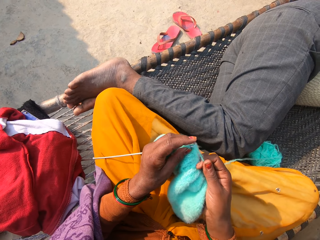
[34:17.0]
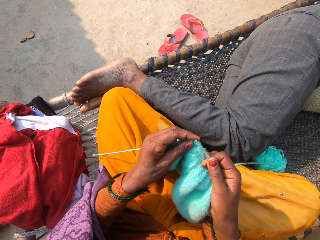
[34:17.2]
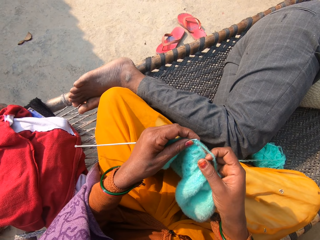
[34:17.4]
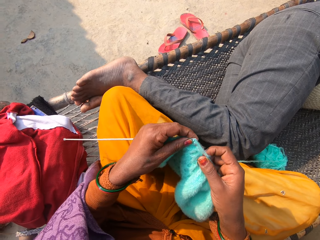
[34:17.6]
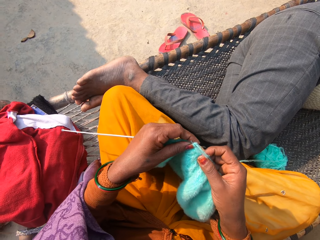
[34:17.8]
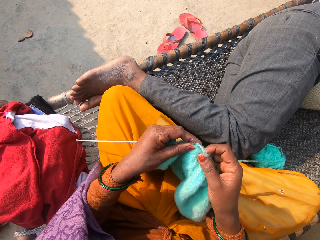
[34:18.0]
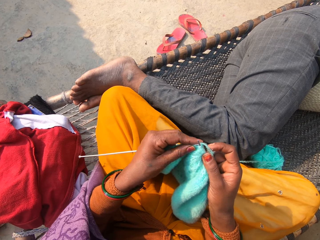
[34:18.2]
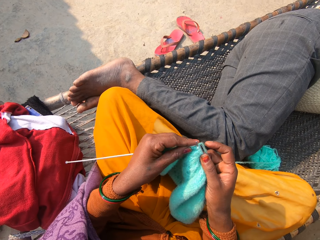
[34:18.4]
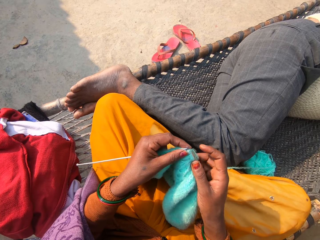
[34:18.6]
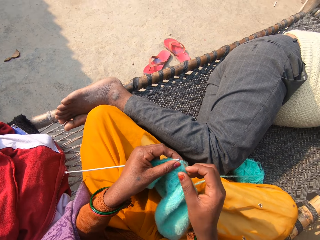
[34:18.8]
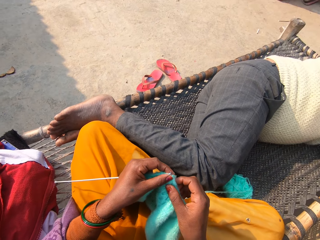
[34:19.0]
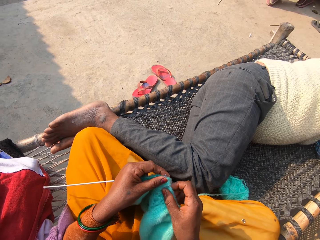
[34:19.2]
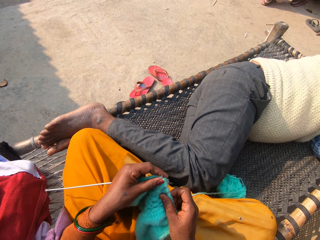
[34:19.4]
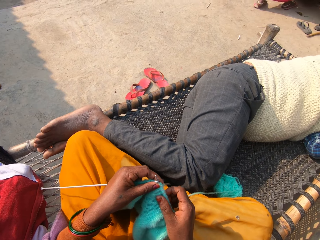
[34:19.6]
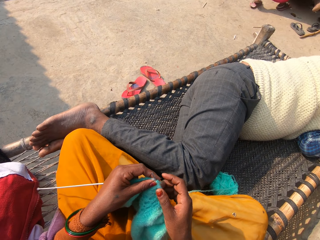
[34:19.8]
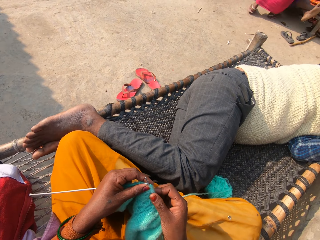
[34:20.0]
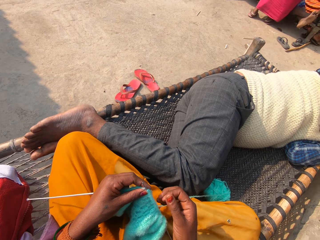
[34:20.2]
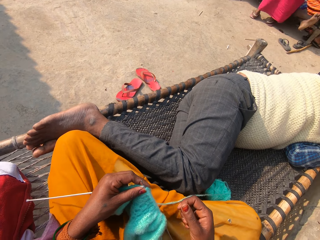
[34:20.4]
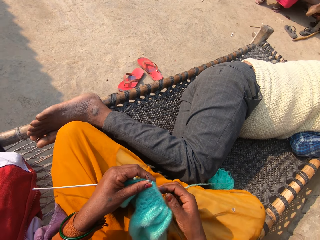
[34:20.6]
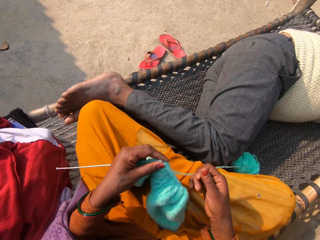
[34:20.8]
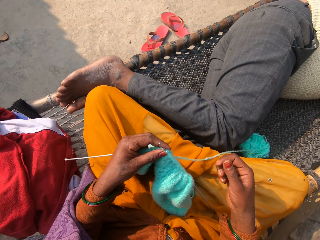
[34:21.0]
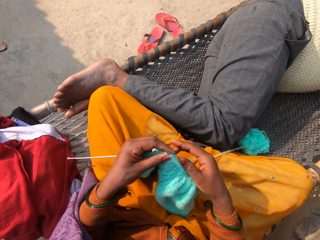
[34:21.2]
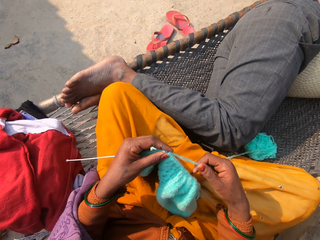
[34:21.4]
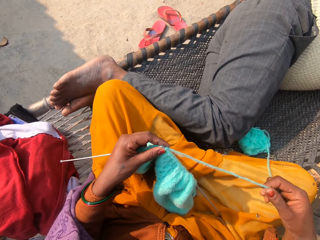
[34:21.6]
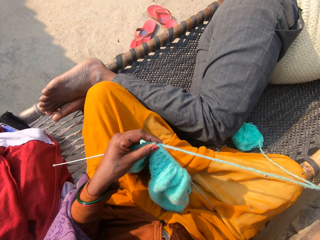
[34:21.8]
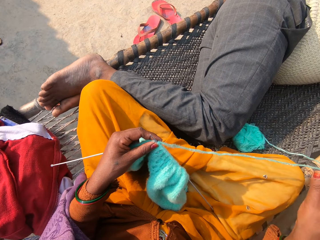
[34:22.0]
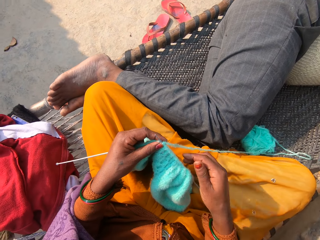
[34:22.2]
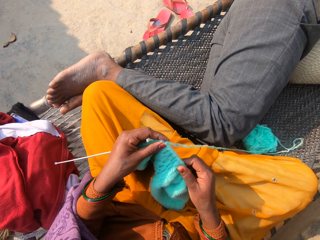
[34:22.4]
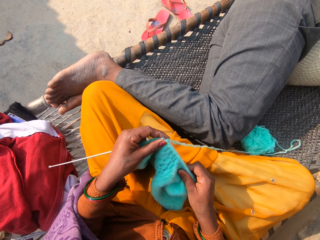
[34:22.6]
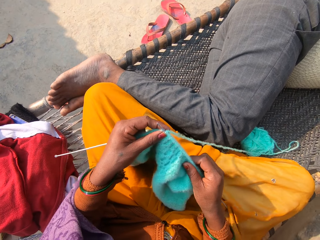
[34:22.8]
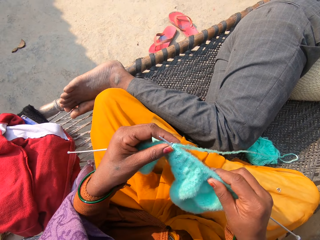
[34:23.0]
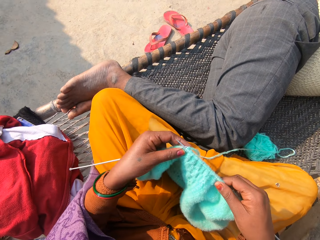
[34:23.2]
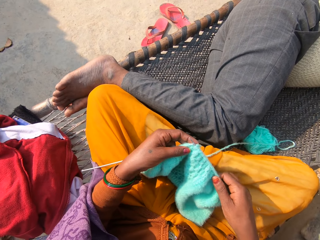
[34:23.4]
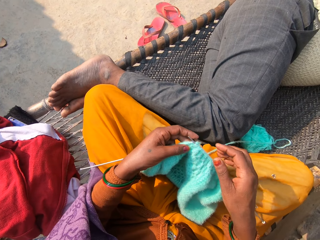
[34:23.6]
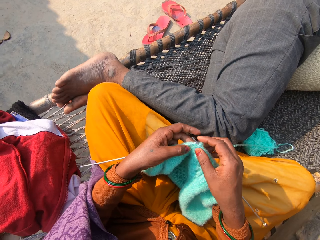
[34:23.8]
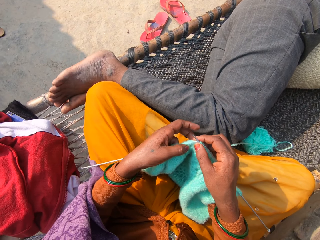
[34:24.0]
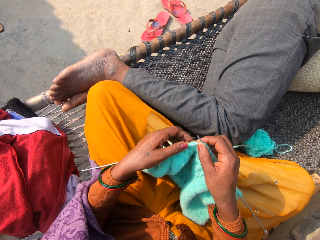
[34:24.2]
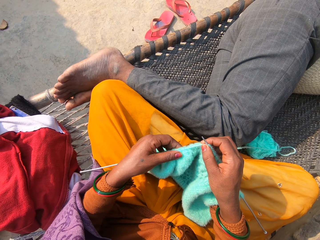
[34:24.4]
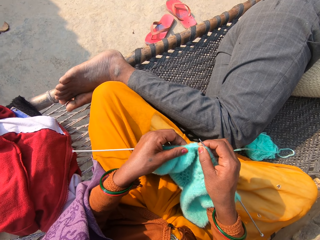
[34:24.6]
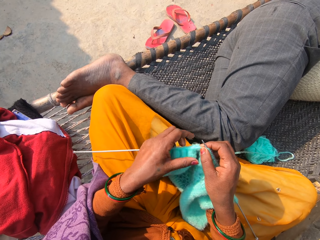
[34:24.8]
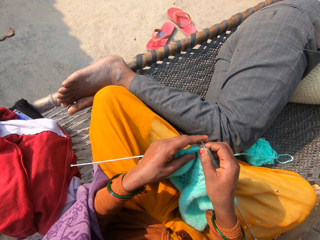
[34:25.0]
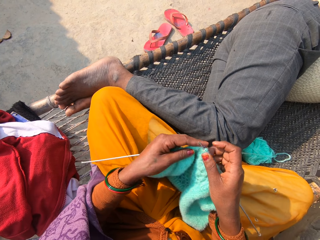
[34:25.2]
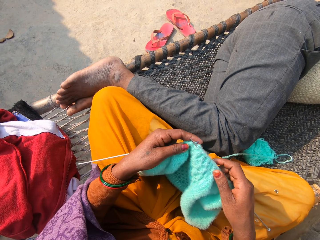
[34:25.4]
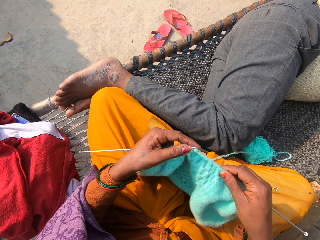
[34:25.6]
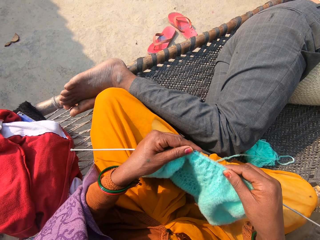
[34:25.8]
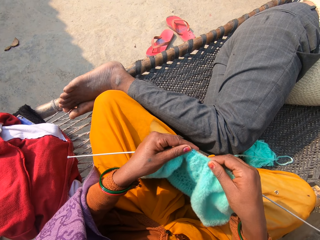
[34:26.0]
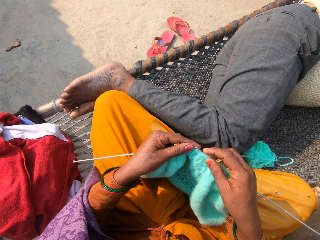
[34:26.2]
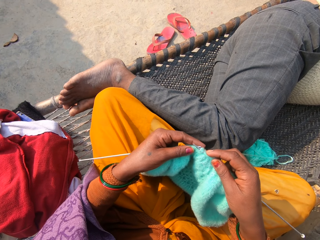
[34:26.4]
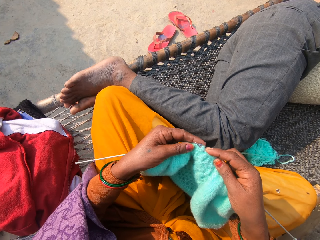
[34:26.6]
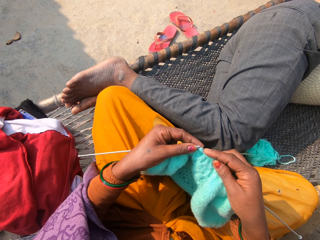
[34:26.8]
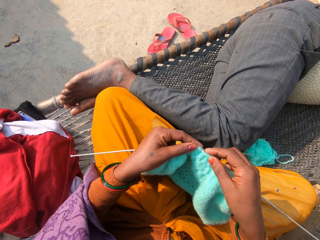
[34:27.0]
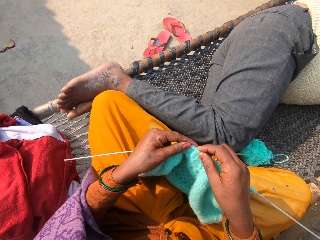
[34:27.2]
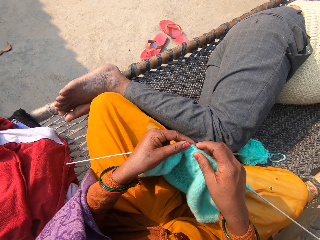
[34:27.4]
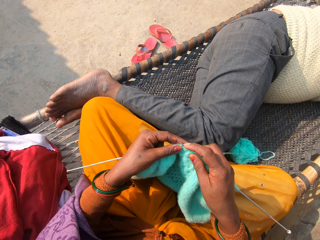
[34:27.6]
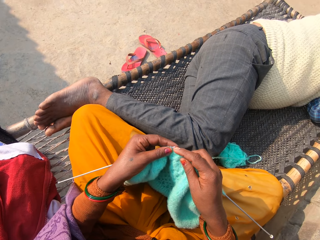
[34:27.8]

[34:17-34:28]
The camera wearer adjusts the fabric. They spread the thread. They adjust the fabric.

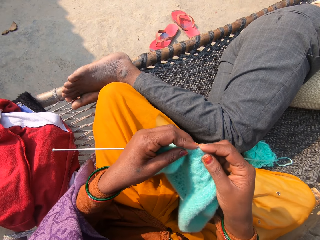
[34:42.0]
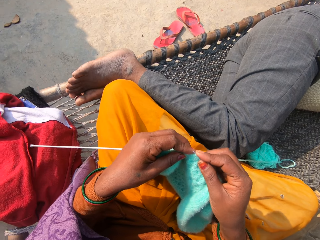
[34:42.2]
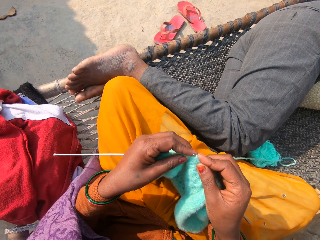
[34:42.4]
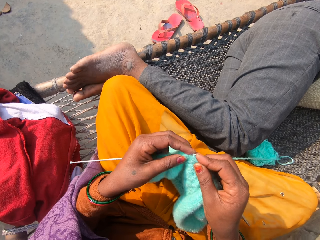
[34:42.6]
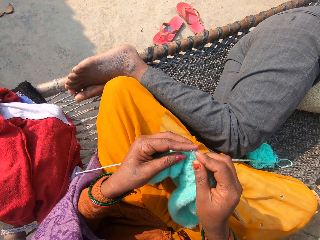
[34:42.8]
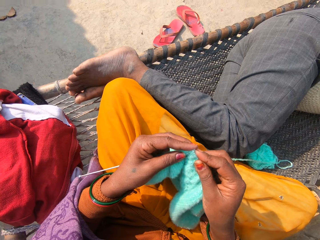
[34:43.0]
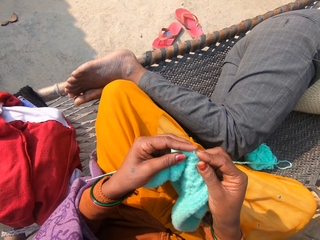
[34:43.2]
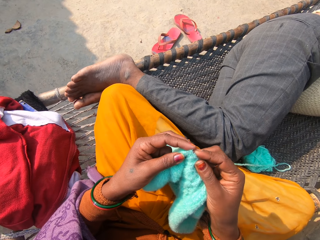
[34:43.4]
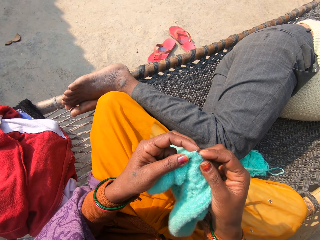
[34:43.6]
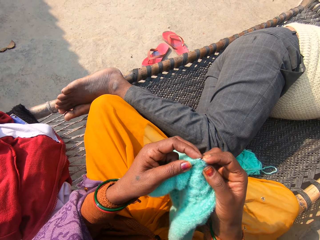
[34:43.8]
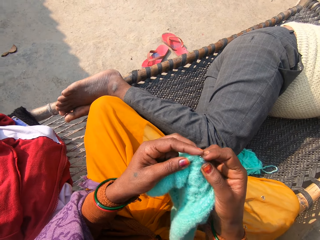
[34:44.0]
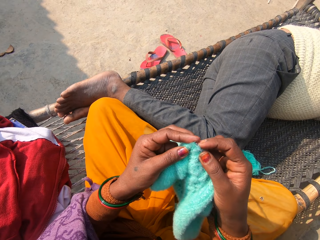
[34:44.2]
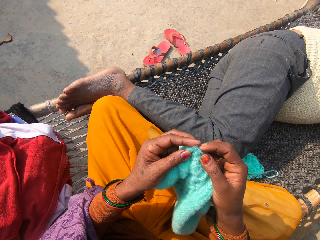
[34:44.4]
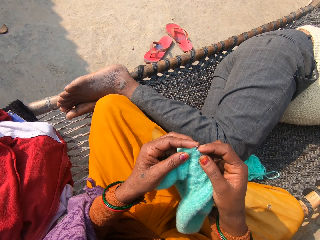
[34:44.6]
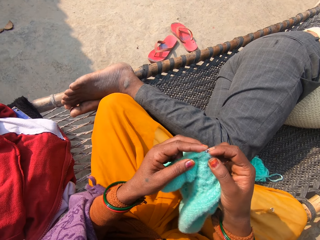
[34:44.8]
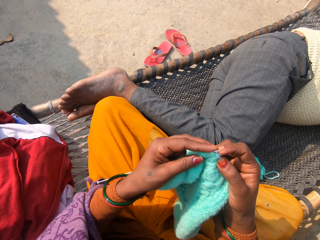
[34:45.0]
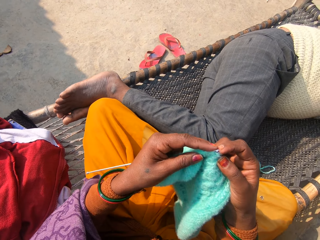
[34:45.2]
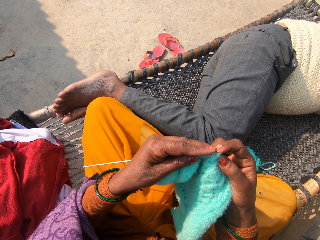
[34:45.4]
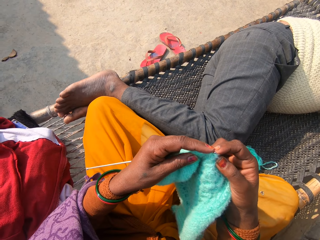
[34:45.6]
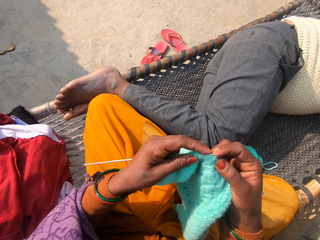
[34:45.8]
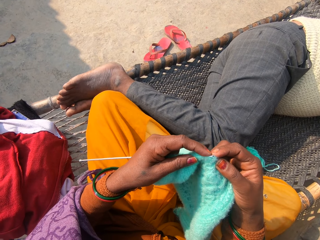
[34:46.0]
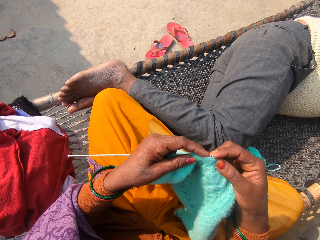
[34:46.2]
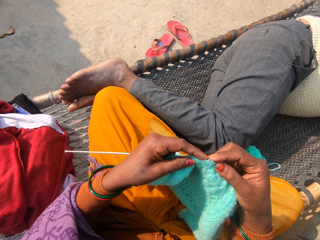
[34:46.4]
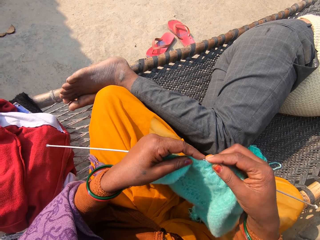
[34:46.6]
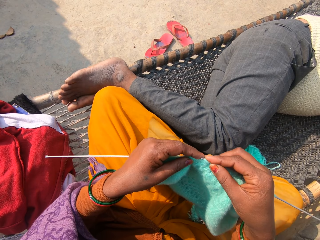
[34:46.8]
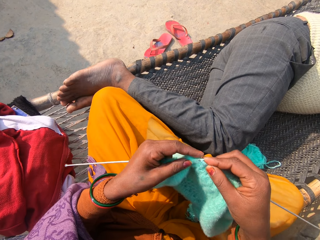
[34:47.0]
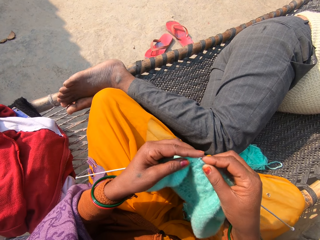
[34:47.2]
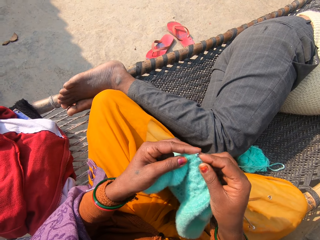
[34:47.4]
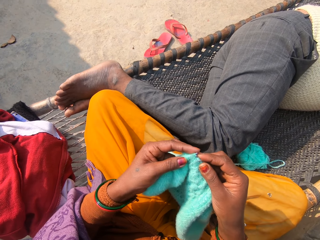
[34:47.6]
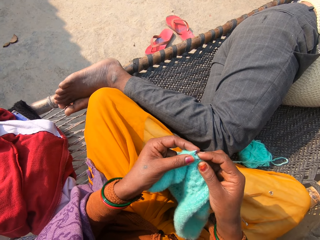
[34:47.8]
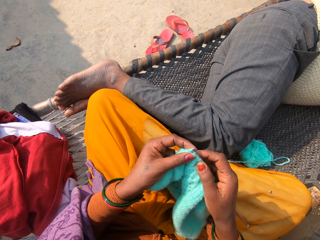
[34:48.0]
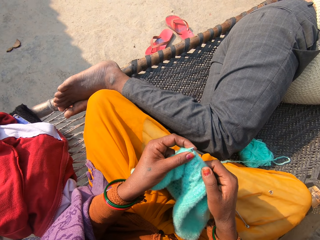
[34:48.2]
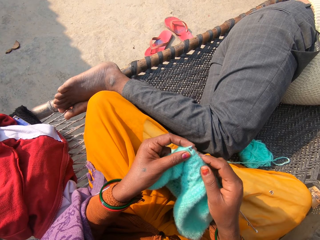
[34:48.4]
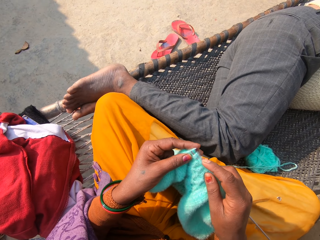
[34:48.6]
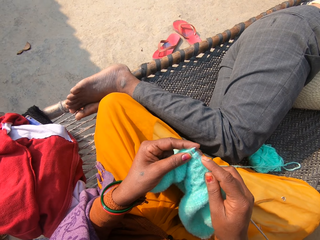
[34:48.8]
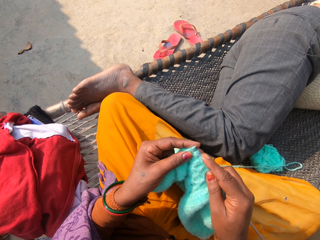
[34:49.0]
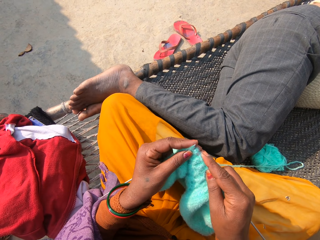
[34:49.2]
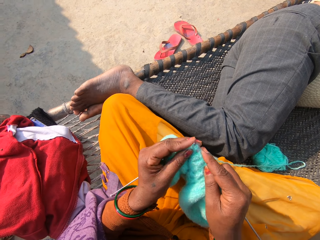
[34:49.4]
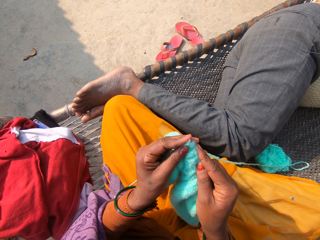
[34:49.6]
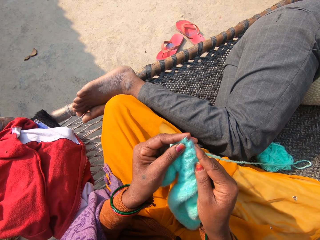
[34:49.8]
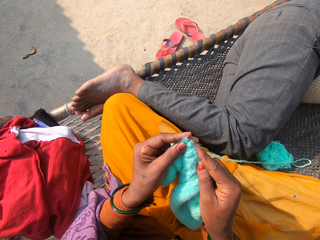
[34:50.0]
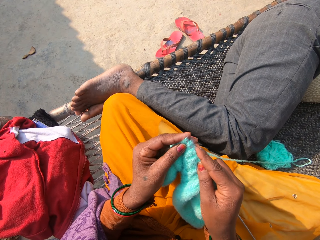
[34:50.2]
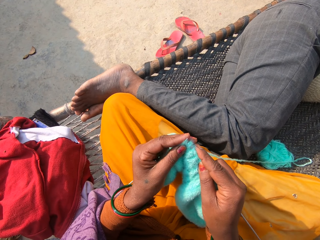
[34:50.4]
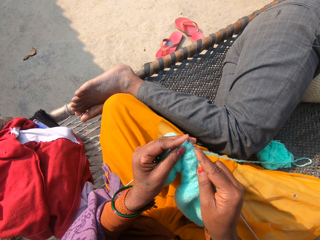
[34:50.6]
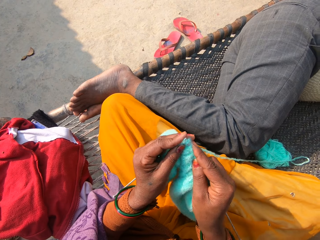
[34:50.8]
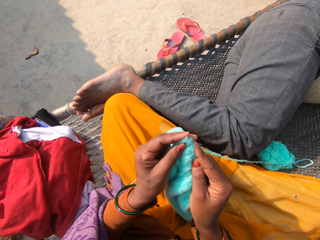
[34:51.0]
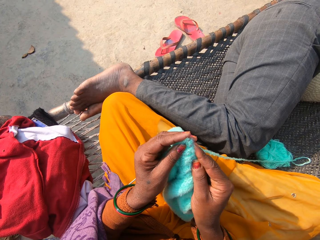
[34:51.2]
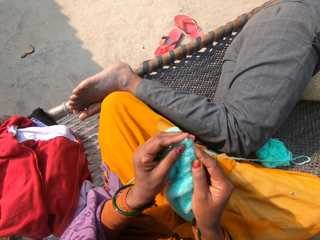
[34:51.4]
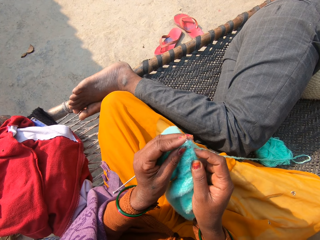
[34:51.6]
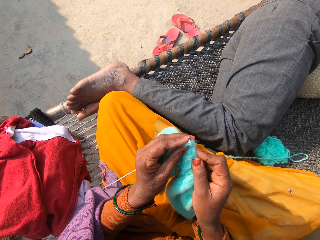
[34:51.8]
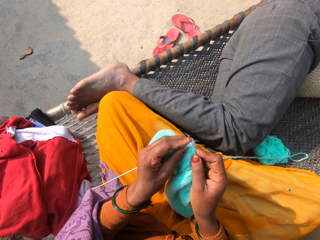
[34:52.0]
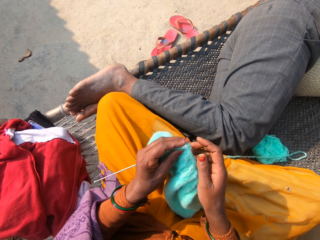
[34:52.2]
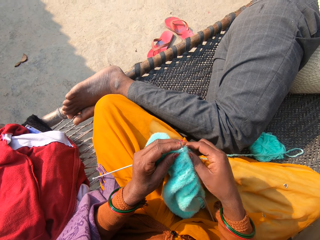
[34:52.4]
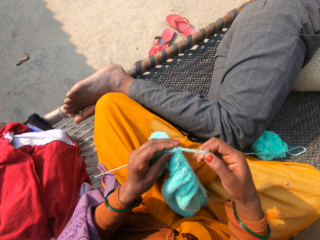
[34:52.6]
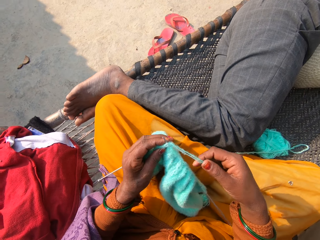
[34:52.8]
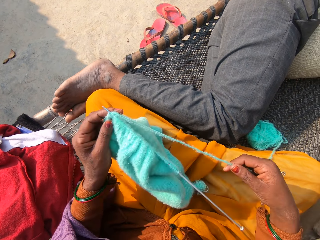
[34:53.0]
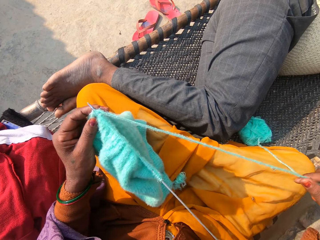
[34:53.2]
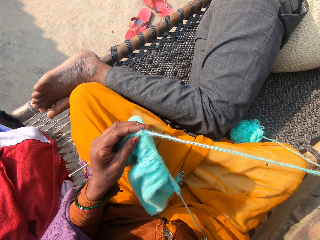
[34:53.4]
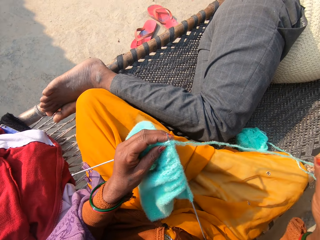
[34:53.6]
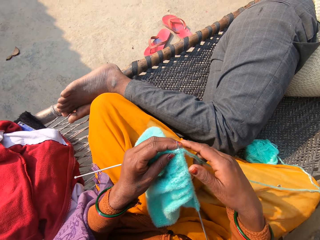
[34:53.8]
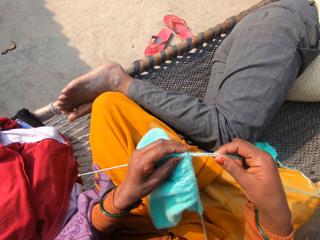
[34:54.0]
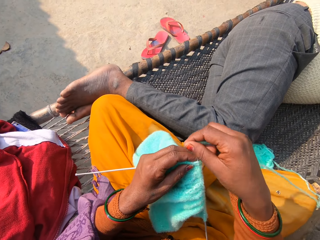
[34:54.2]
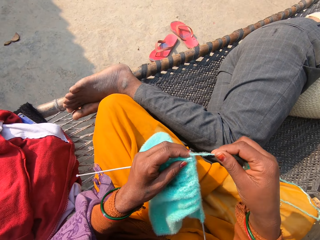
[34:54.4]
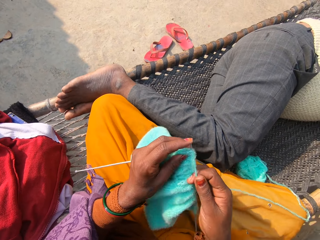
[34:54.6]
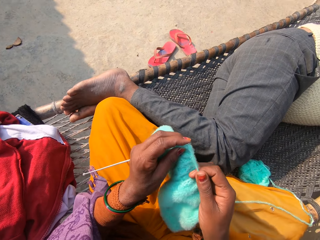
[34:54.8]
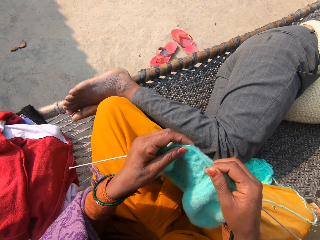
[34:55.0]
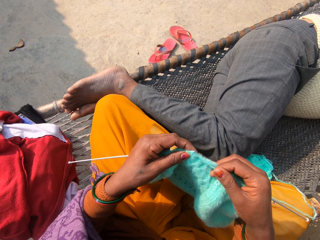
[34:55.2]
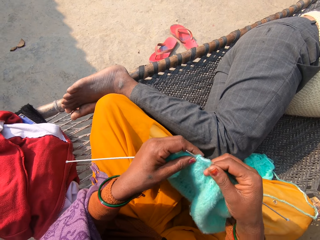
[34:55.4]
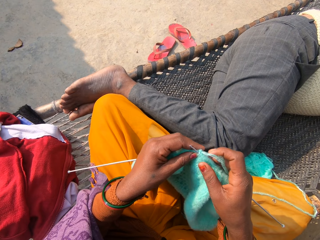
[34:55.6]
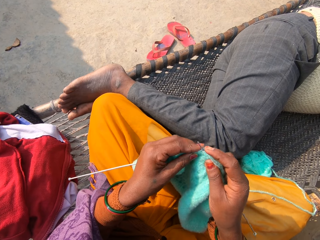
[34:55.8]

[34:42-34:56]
The camera wearer adjusts the fabric. They spread the thread.
